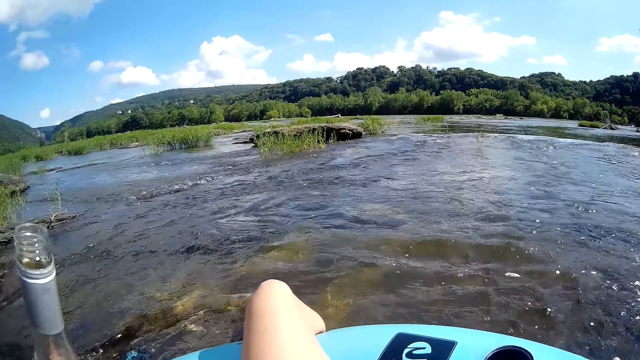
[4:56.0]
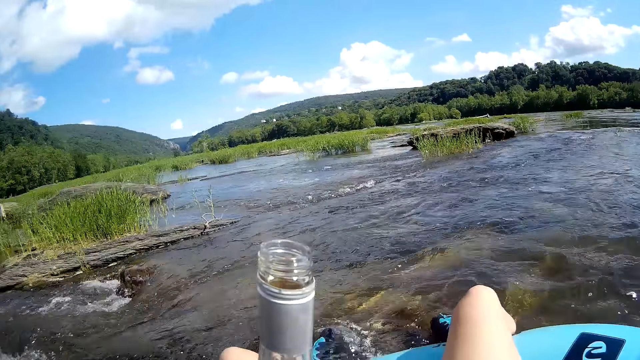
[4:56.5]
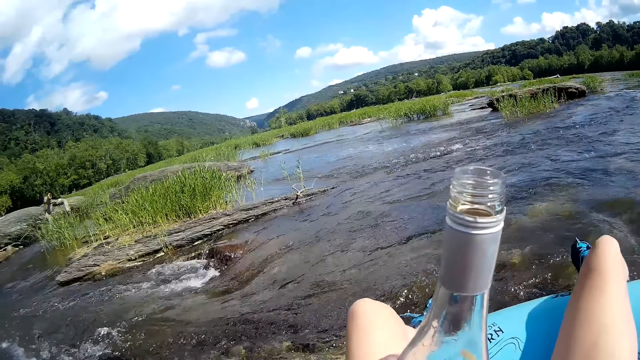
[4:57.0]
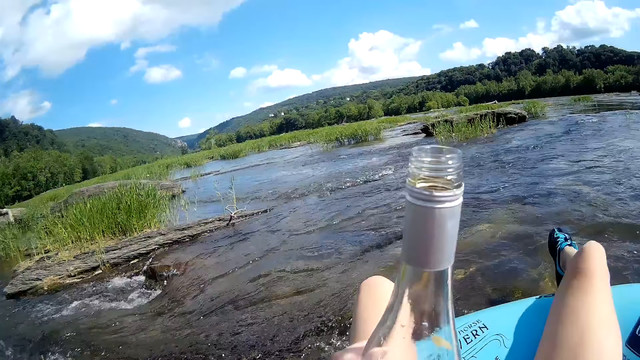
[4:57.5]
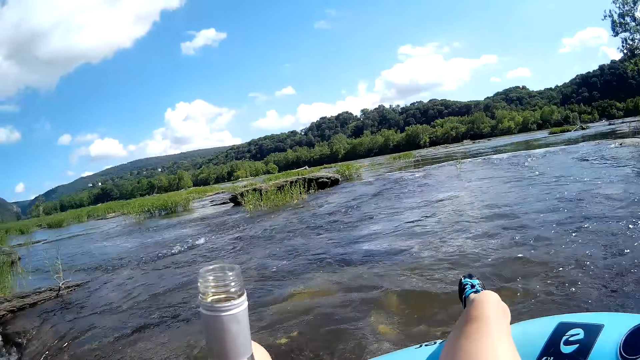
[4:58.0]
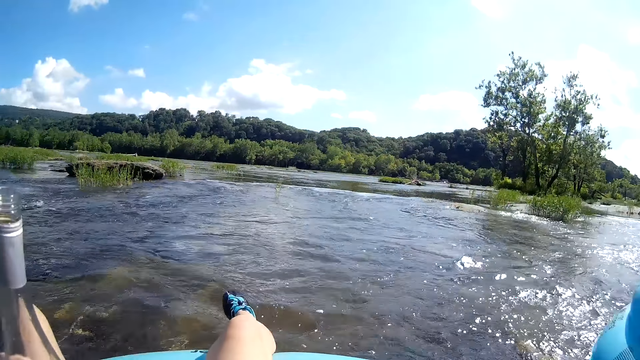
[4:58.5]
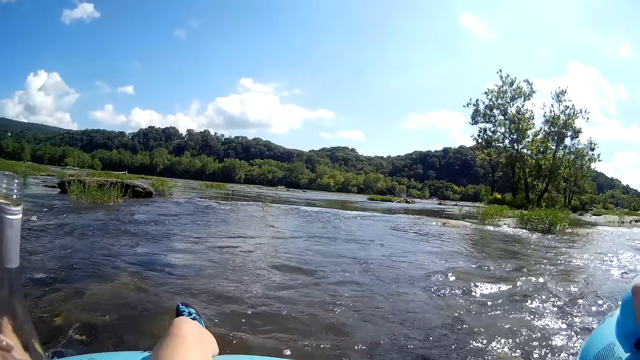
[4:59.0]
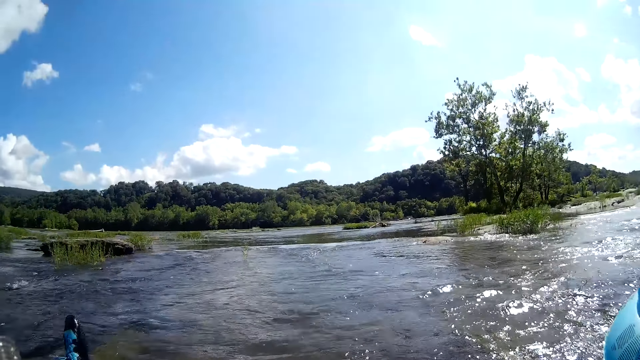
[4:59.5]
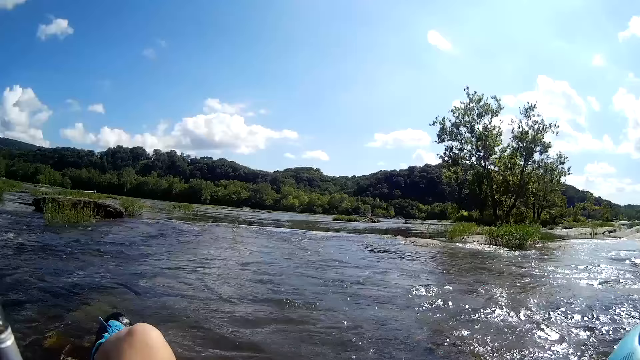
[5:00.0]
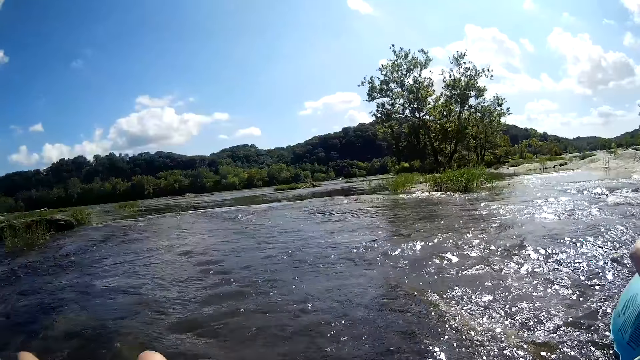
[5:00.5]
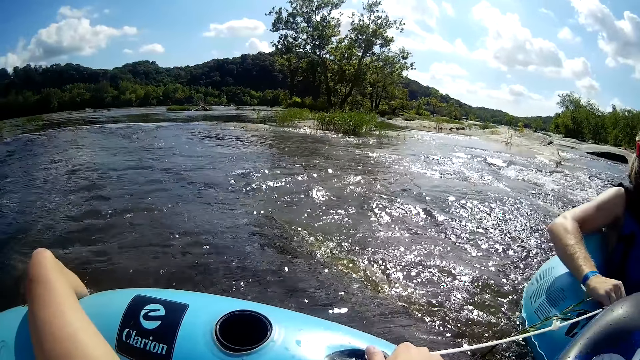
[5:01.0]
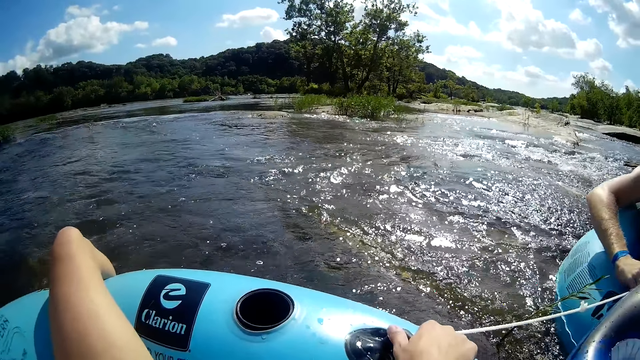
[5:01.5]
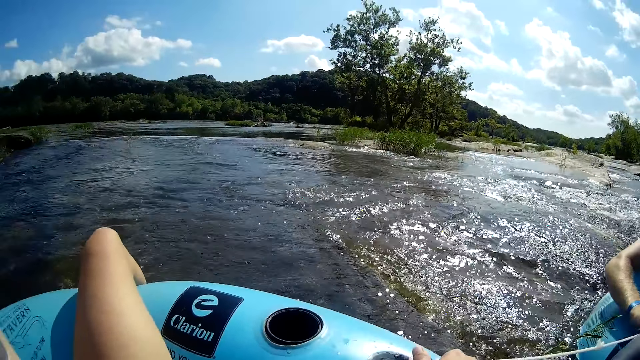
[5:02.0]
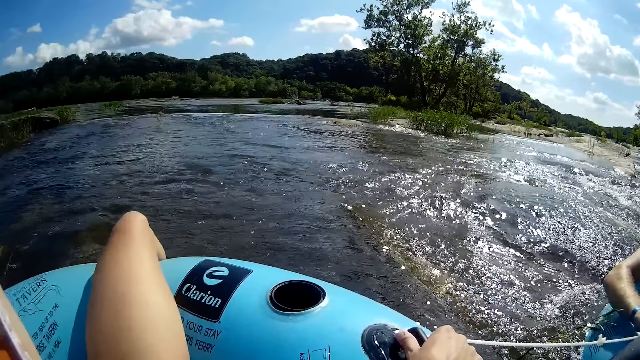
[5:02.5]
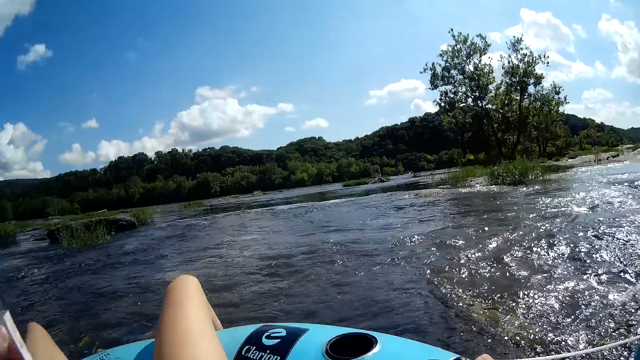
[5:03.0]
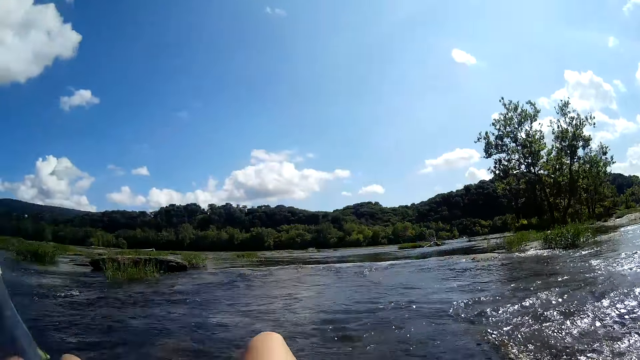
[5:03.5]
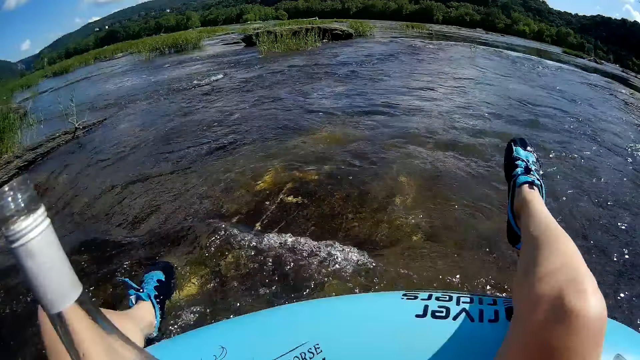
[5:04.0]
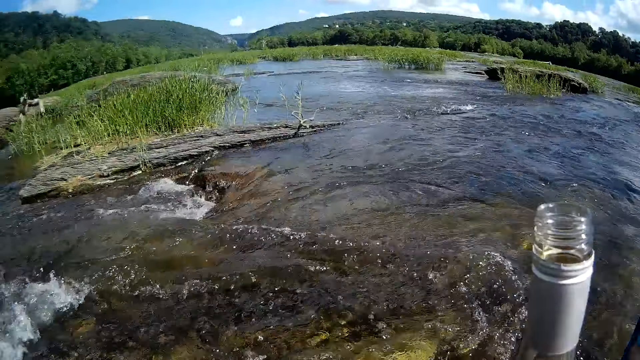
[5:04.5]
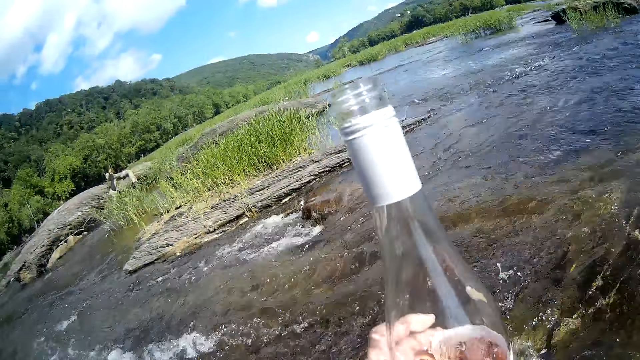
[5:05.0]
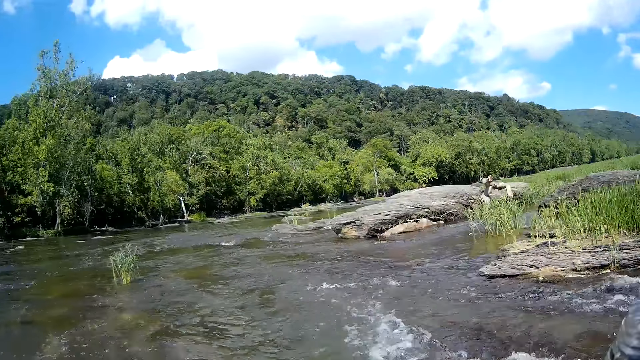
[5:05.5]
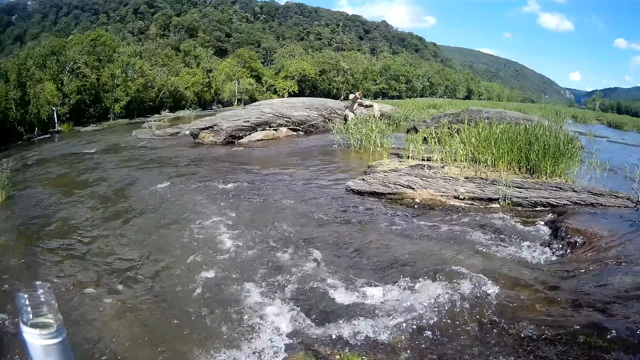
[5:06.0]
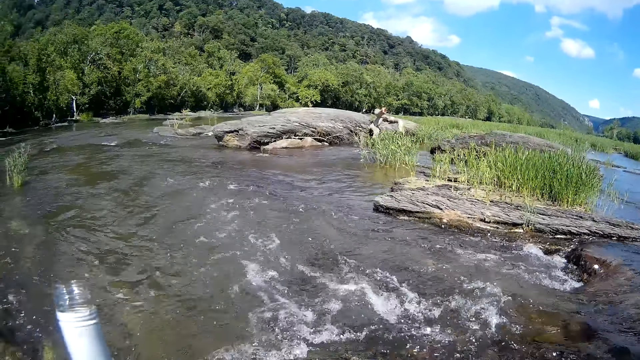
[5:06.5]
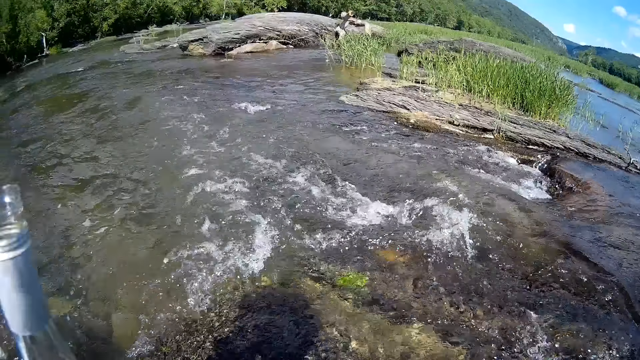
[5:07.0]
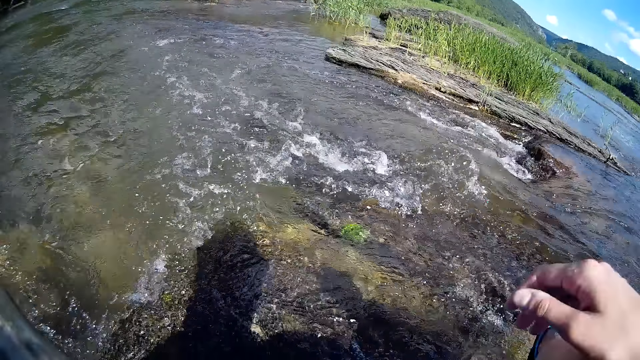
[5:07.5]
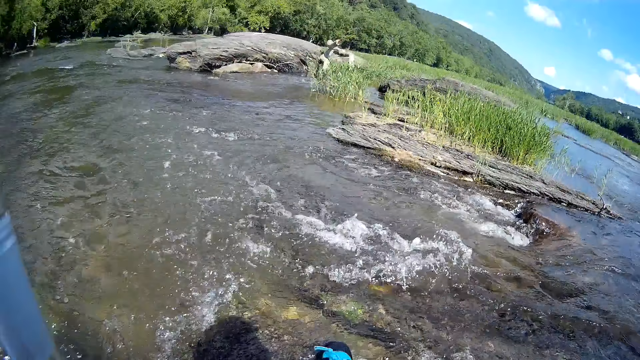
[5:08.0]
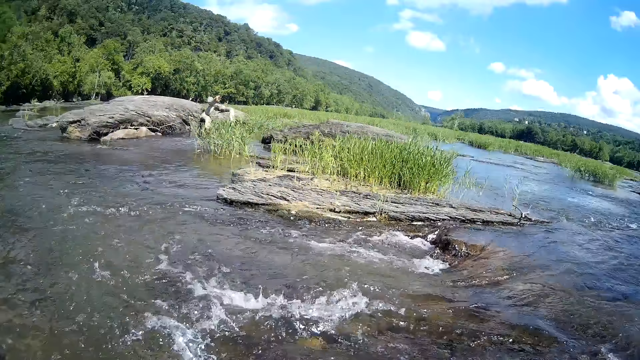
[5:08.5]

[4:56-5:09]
The camera wearer sits in a floater in the river with a bottle in her left hand and her legs on the river. She converses with the man. She looks around. She holds a handle on the floater with her right hand. She brings her legs out of the river. She holds the bottle.

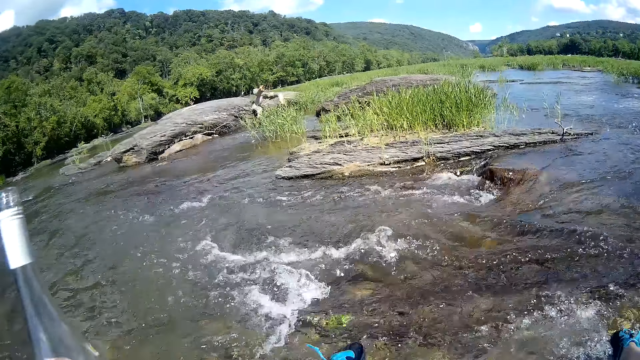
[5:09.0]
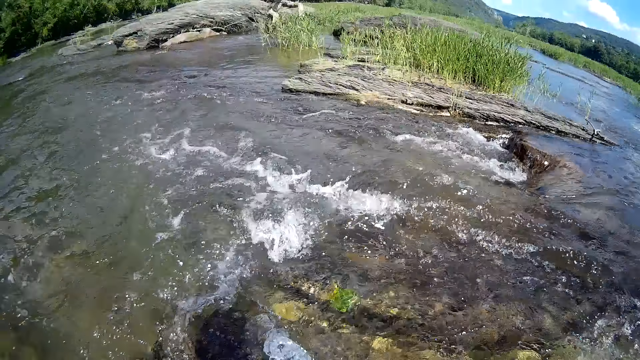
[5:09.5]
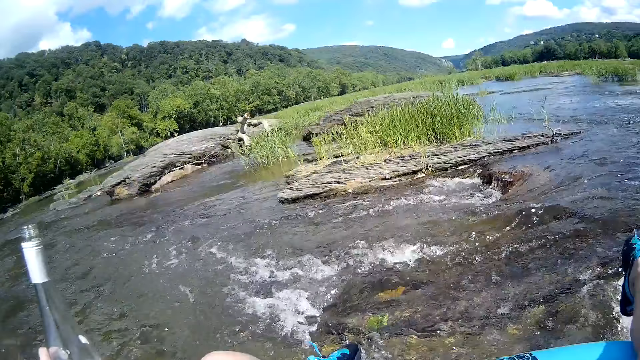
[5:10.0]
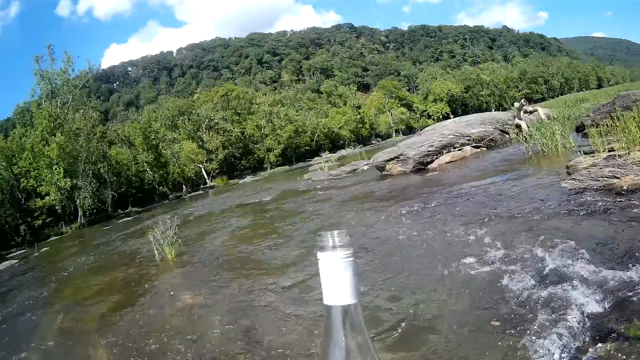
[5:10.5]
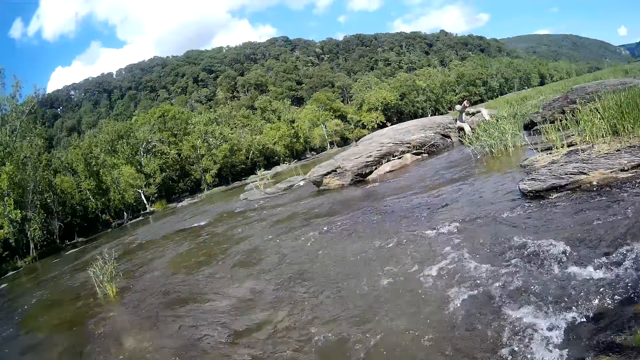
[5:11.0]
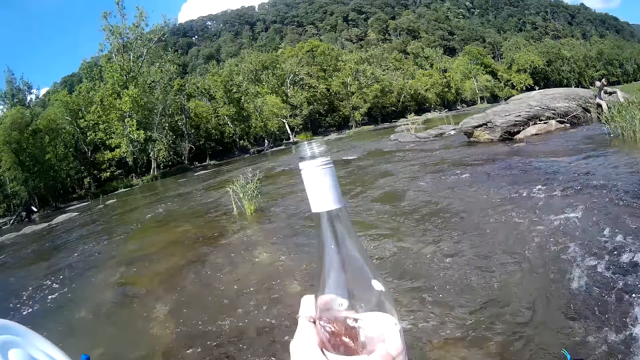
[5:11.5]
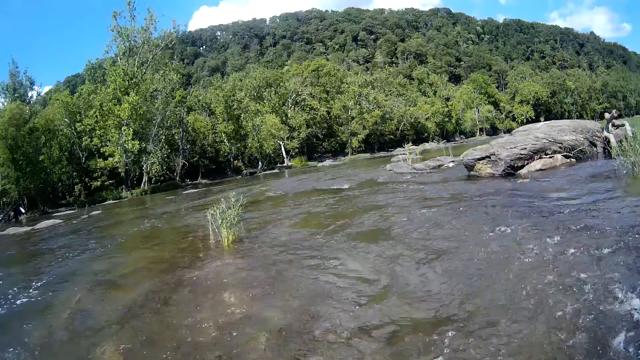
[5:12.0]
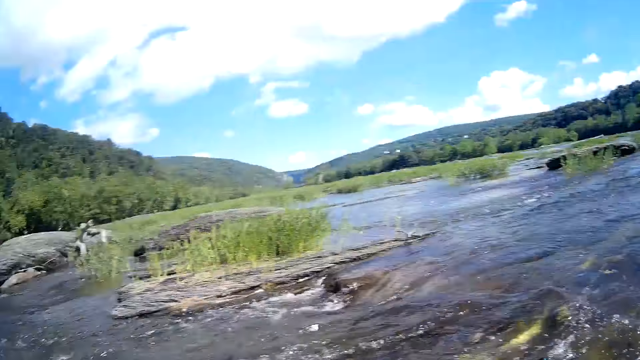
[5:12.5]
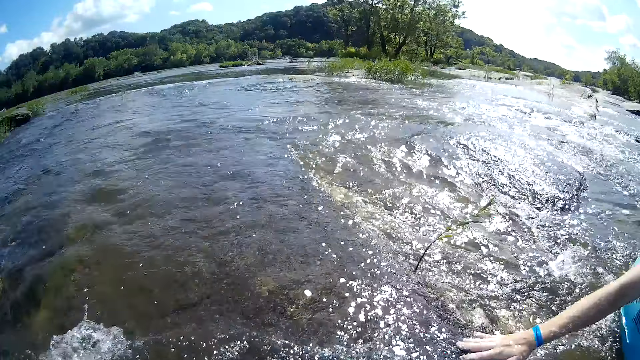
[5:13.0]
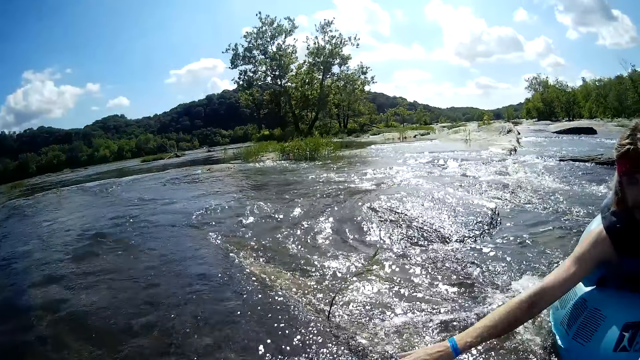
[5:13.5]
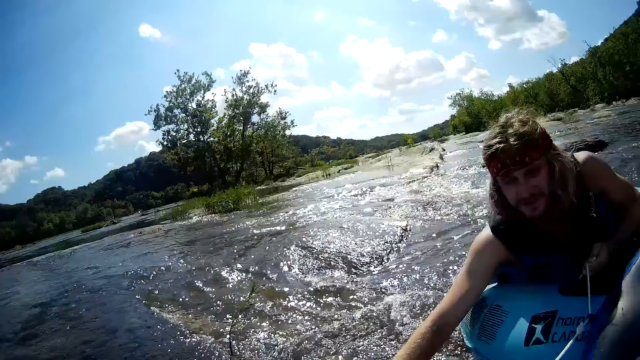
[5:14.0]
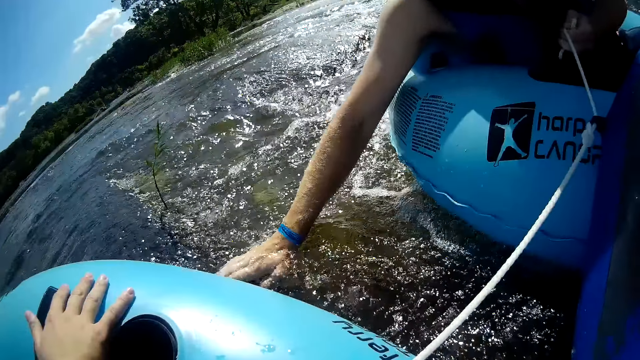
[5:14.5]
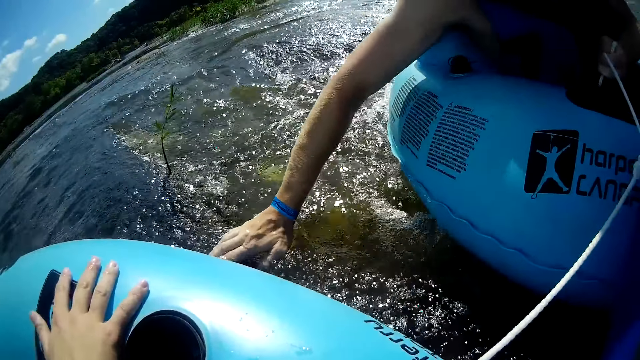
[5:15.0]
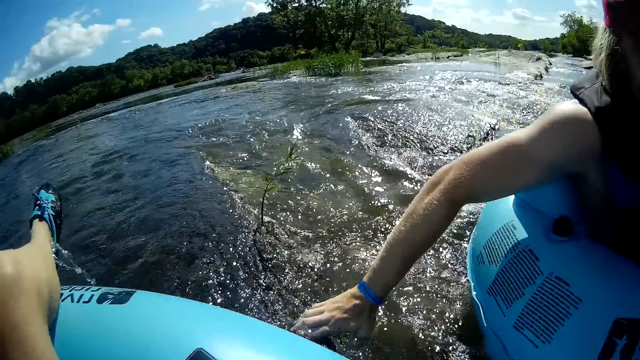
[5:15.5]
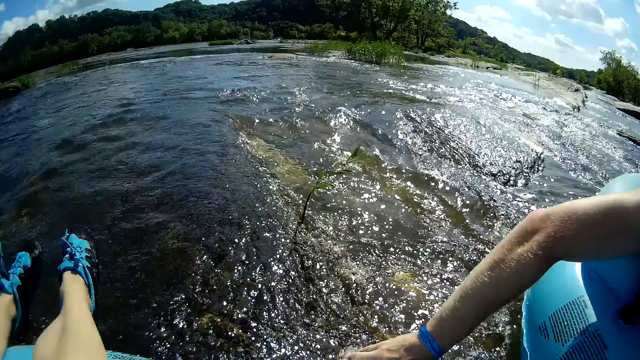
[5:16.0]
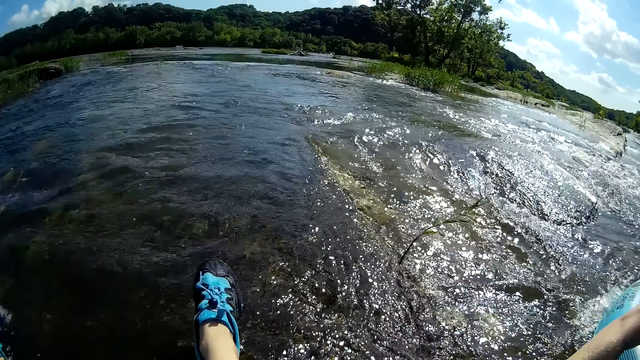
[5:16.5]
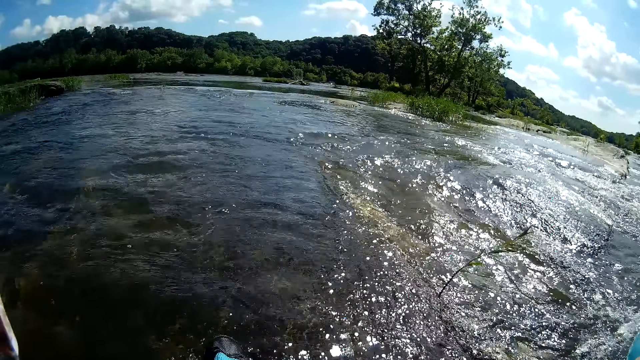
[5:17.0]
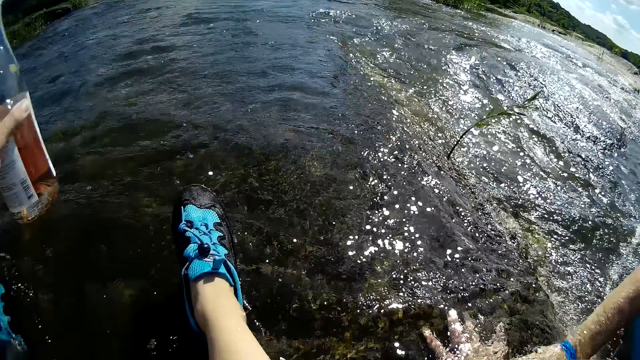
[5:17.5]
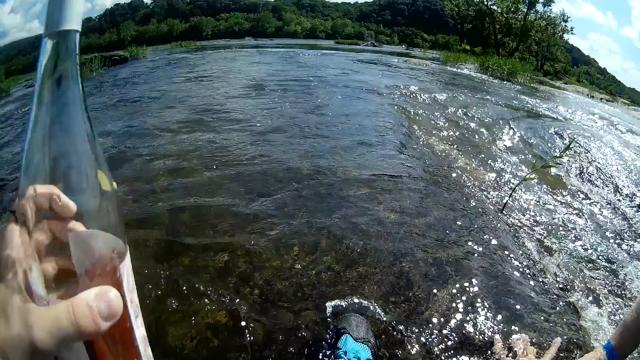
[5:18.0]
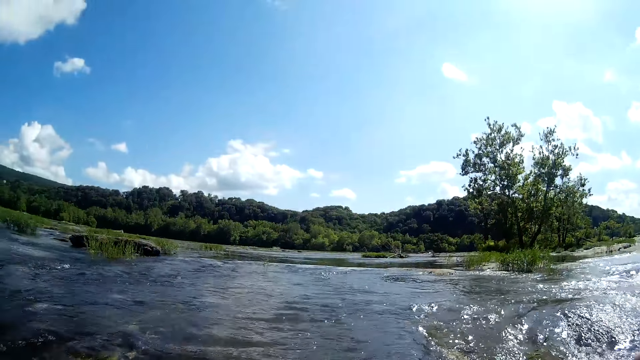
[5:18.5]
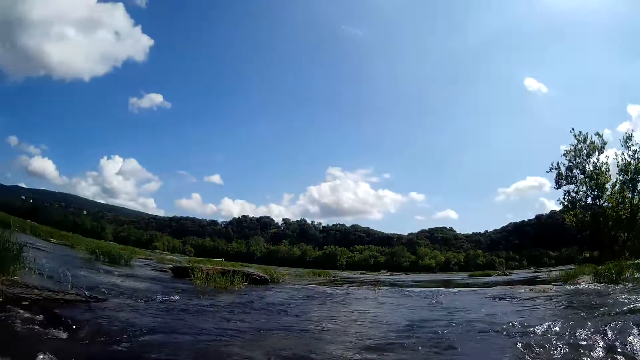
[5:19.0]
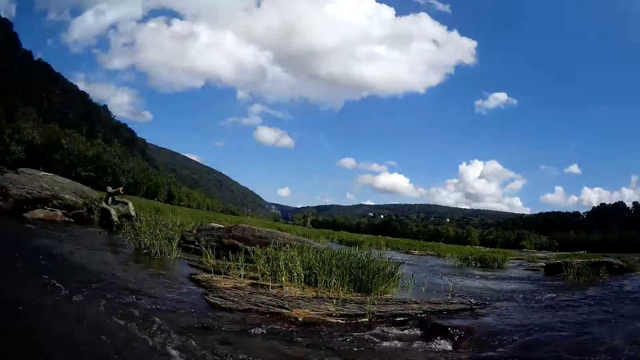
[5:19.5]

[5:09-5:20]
The man puts his right hand on the river. The man touches something.
